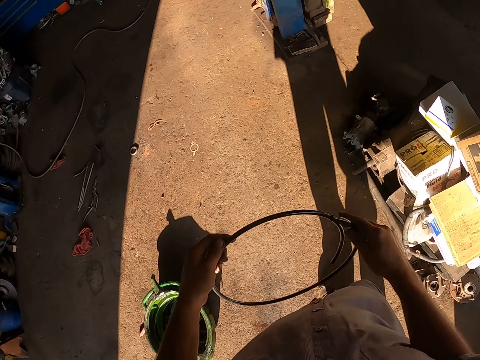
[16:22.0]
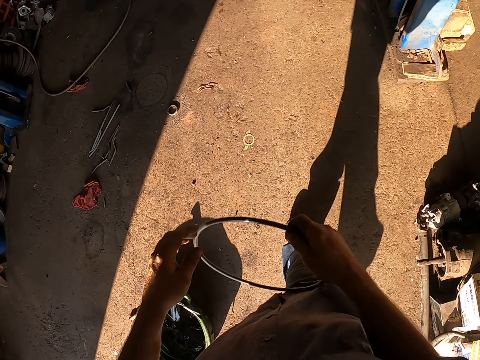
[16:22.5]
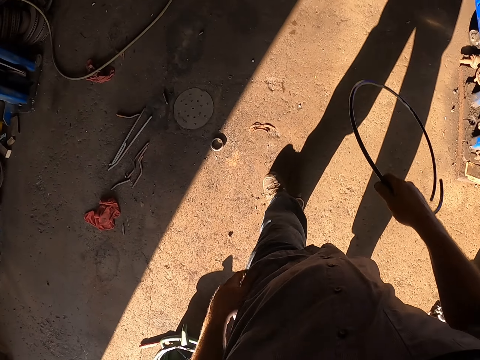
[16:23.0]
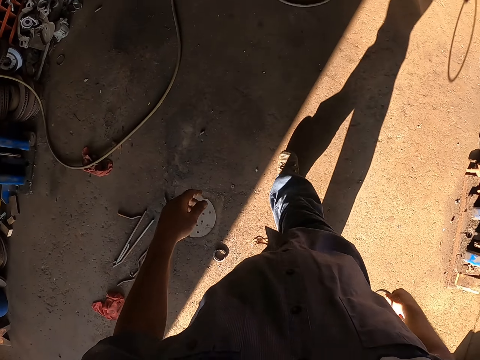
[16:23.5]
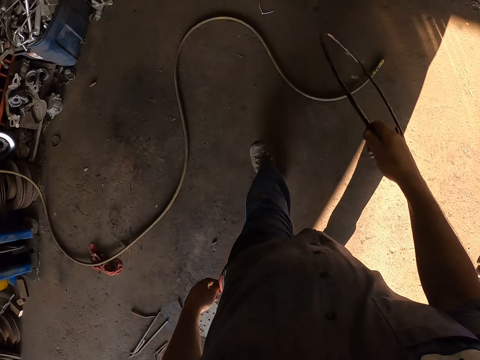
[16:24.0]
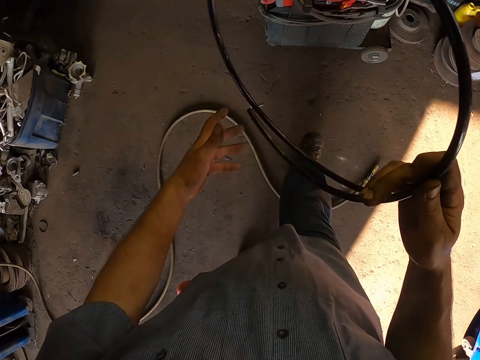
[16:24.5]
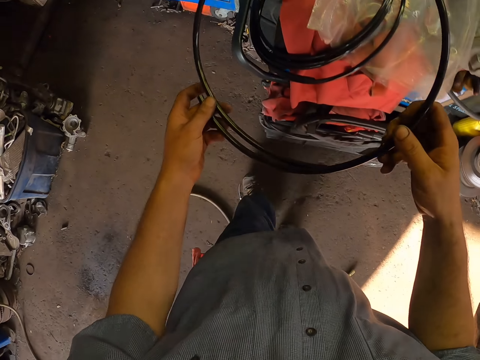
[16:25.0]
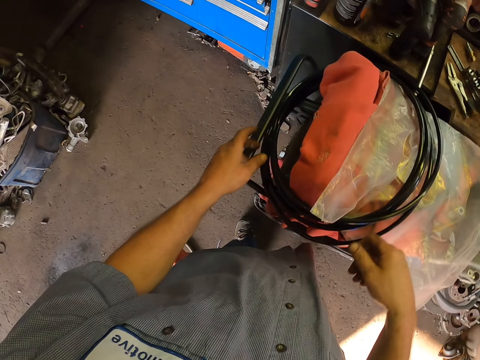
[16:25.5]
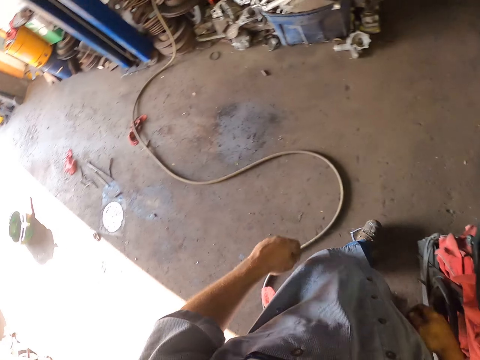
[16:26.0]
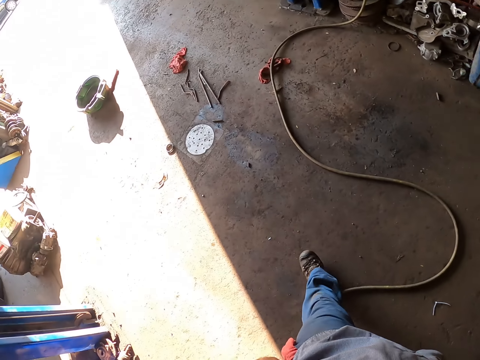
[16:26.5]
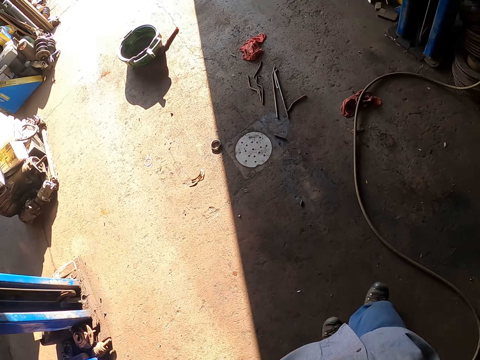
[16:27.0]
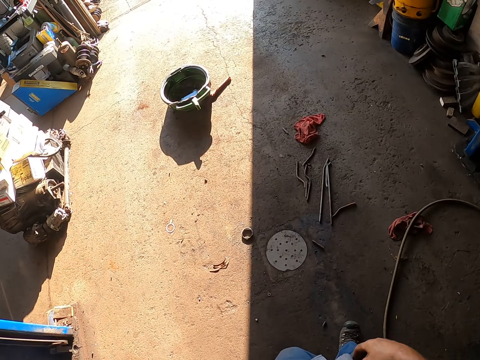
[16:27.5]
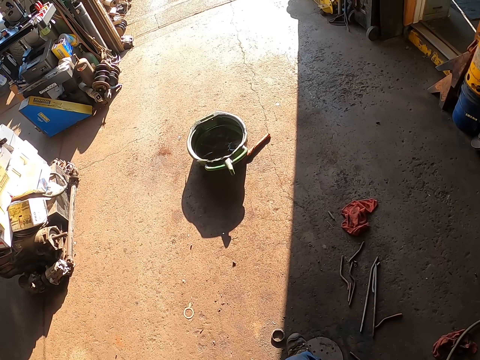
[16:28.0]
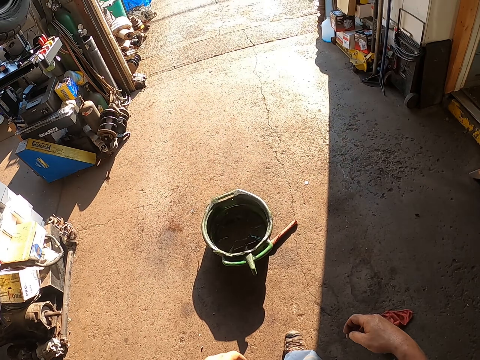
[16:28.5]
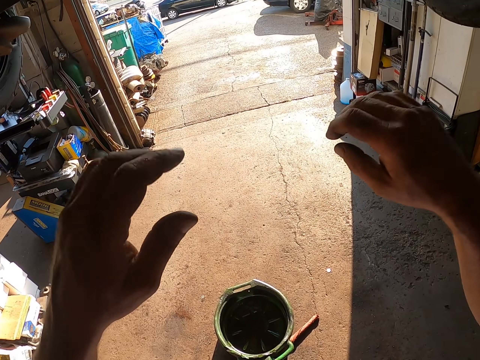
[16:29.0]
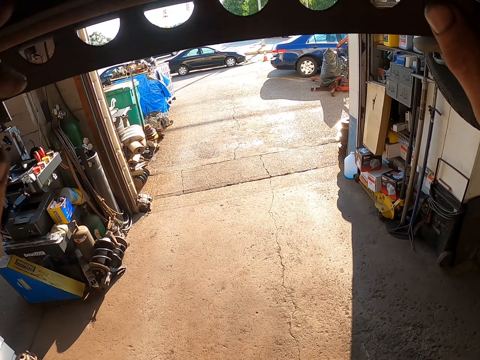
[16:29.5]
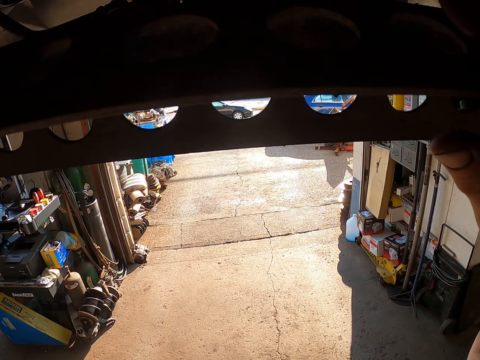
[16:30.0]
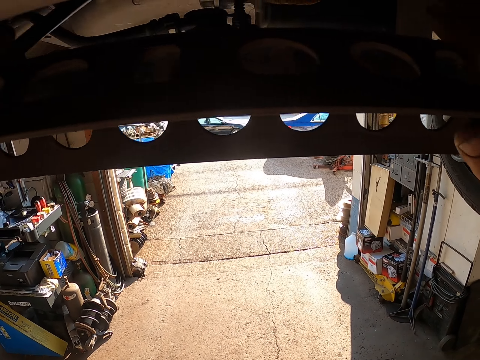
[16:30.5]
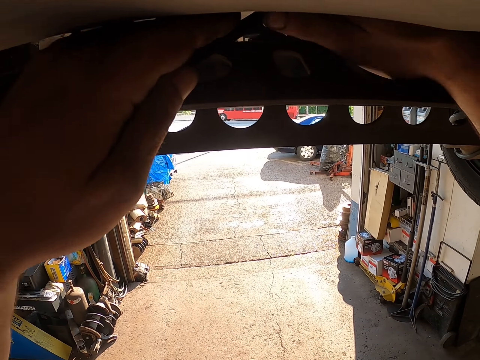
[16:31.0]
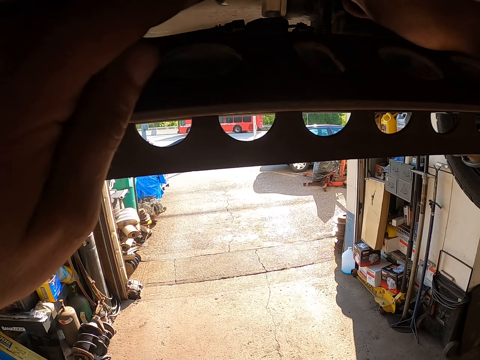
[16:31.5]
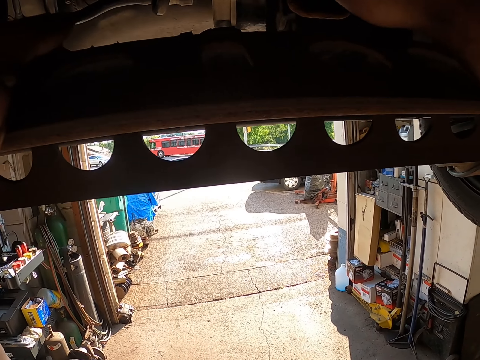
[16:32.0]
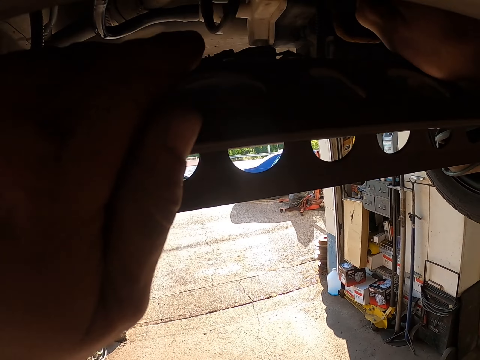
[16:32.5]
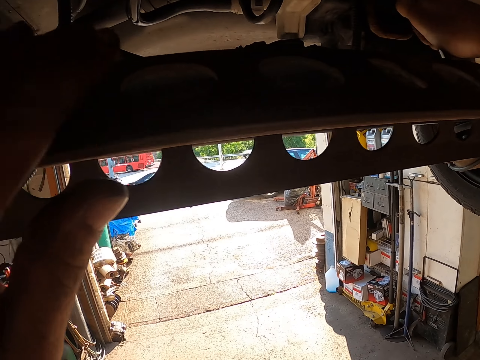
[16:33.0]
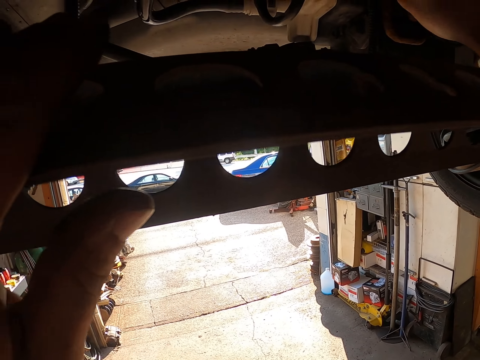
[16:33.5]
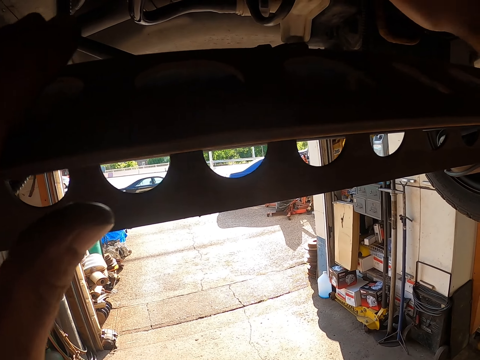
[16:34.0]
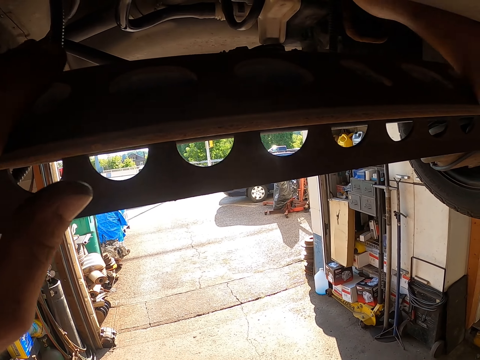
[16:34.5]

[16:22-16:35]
The camera wearer holds a cable or wire. They walk in the garage. They hold the cable with one hand. They hold the cable. They put the wire on the plastic. They move around. They fix a lawn mower. They touch under the vehicle.

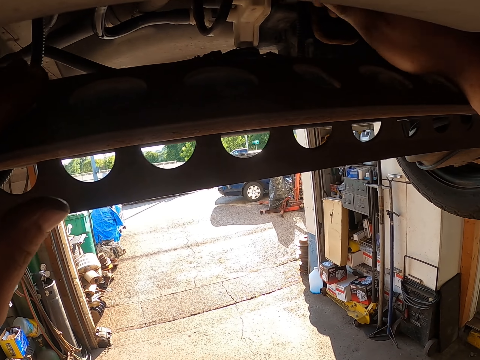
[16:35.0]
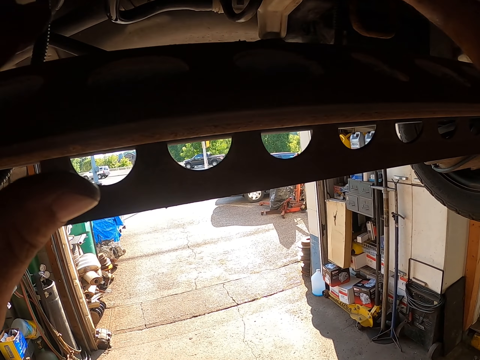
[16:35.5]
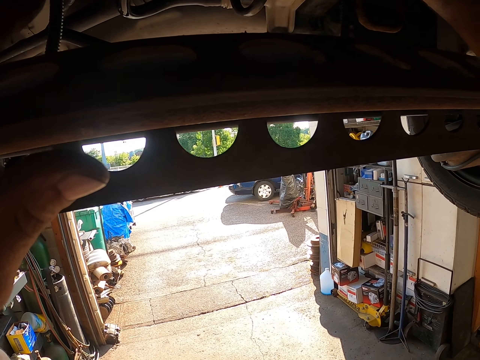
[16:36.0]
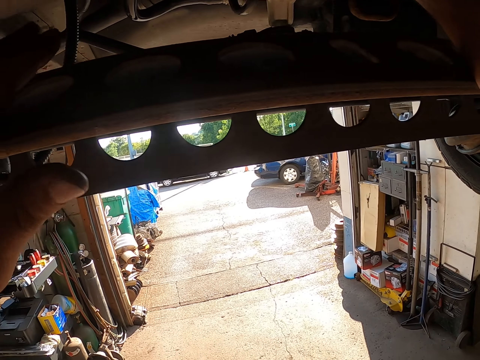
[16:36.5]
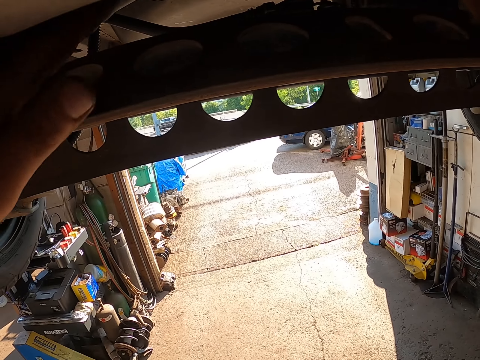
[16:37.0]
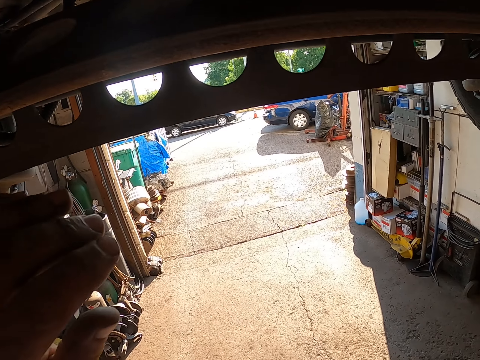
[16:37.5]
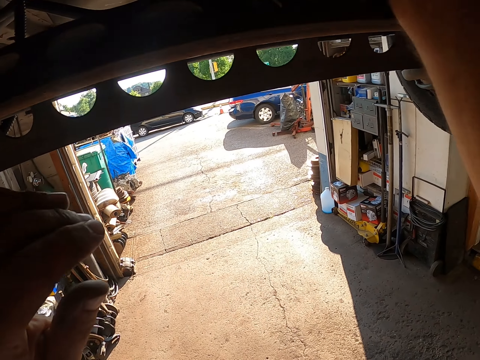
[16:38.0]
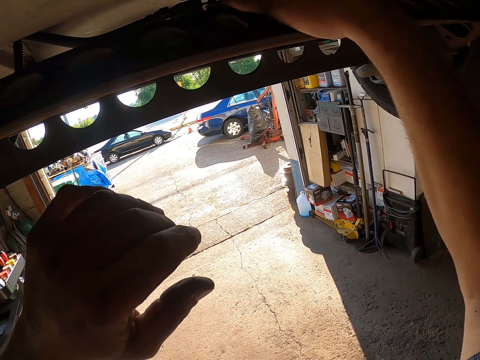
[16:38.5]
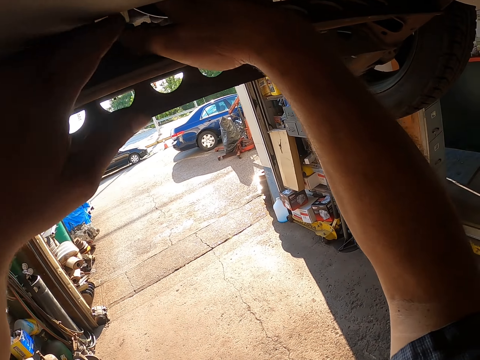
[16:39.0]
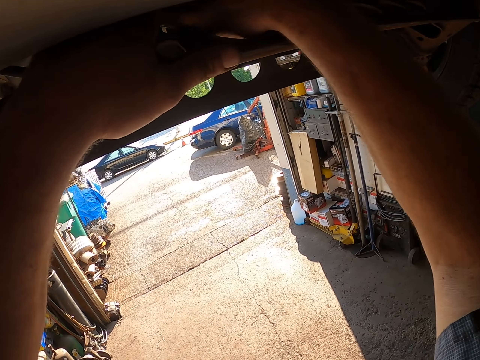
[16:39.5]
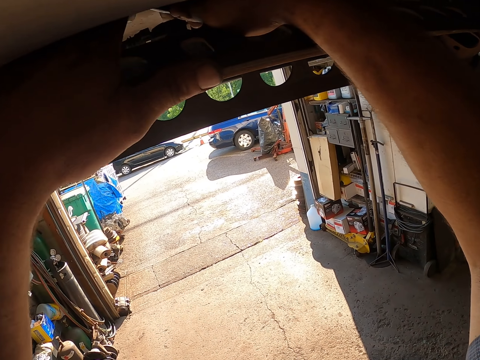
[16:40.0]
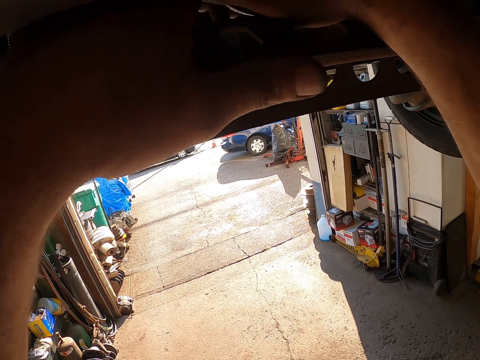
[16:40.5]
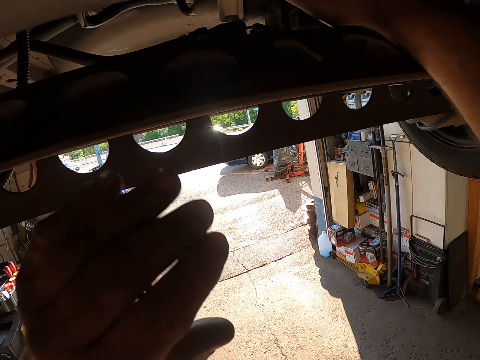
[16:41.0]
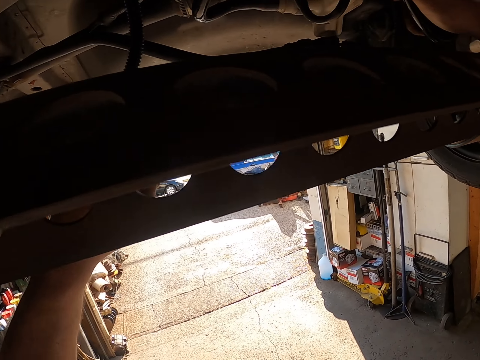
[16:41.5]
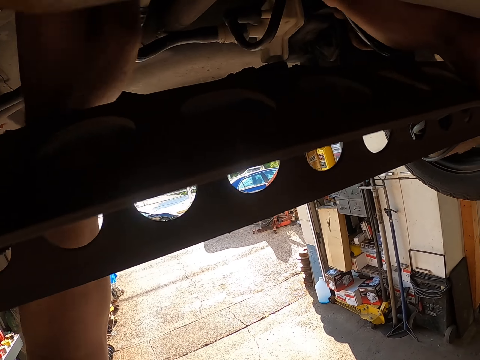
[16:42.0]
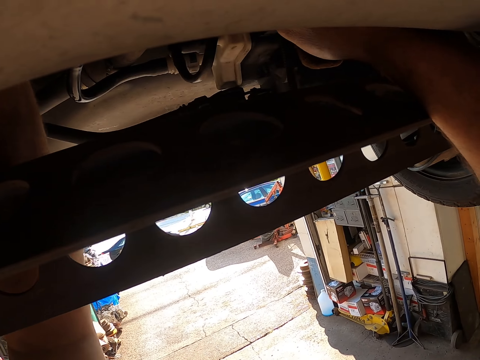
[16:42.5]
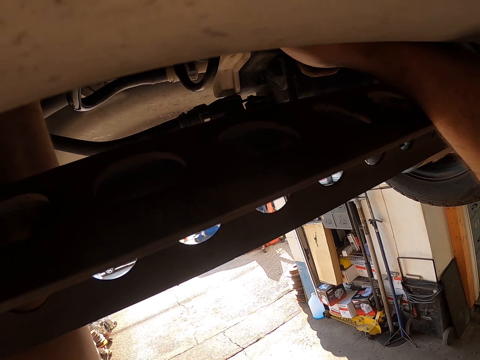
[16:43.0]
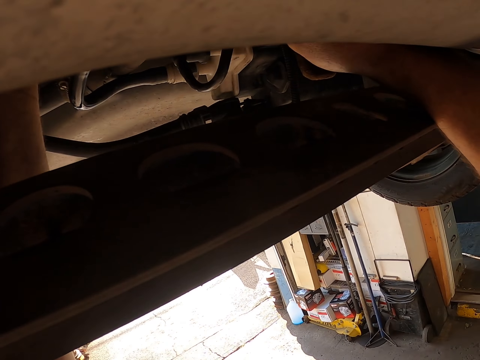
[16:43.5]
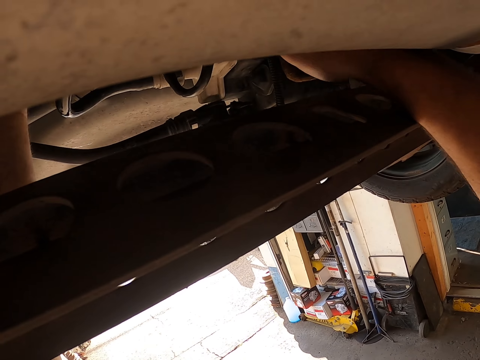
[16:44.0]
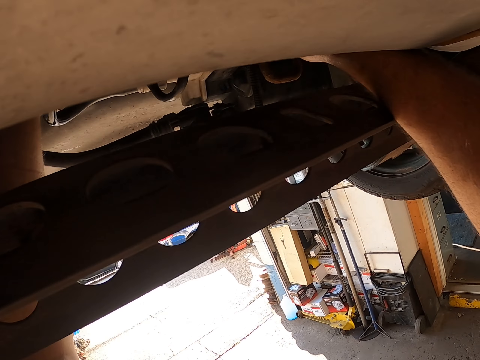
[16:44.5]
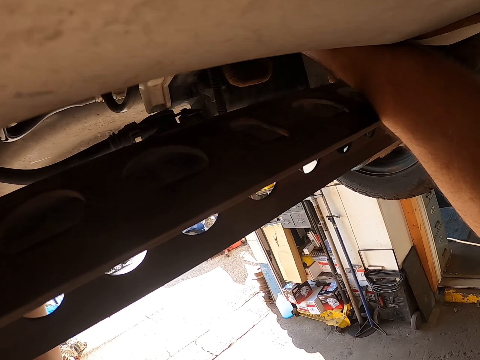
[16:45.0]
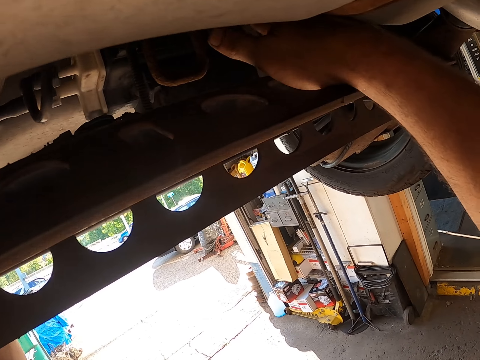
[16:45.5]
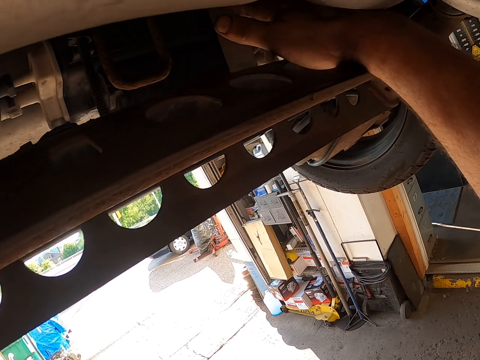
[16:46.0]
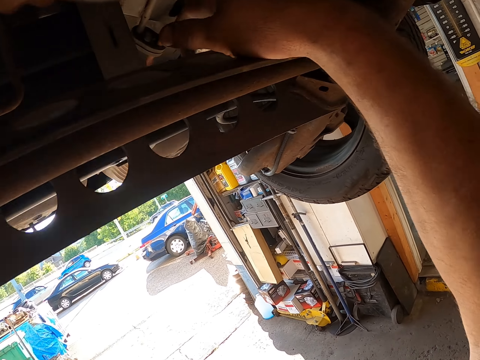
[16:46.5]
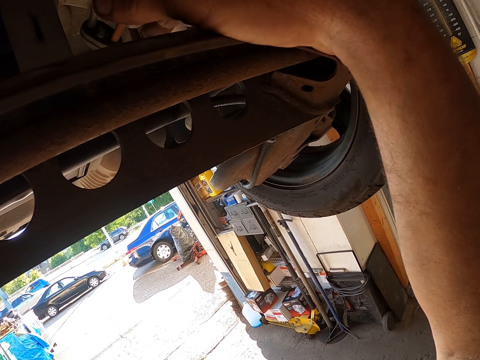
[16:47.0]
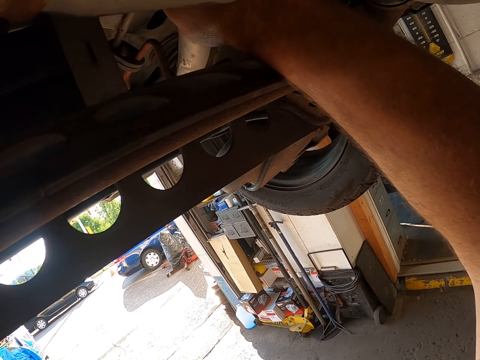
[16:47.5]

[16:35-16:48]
The camera wearer removes a hand from the lawn mower. They fix the lawn mower. They remove a hand from the lawn mower. They fix the lawn mower.
